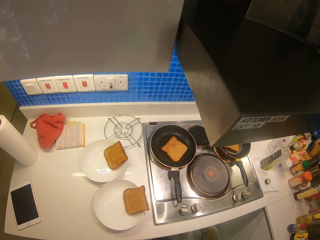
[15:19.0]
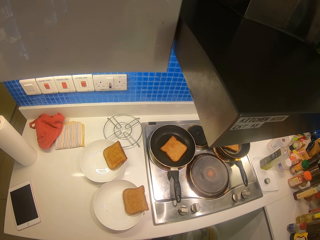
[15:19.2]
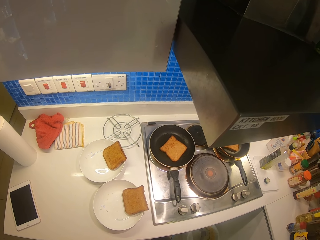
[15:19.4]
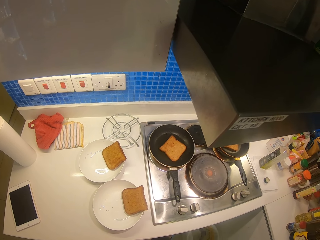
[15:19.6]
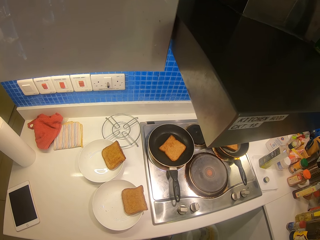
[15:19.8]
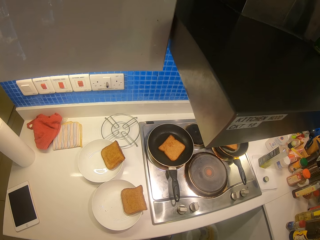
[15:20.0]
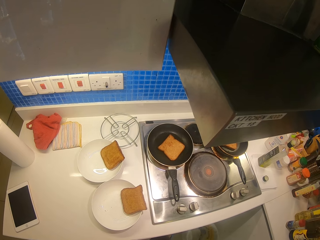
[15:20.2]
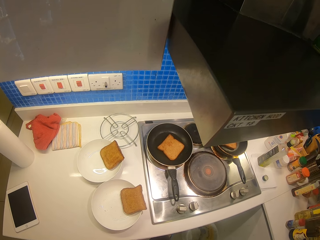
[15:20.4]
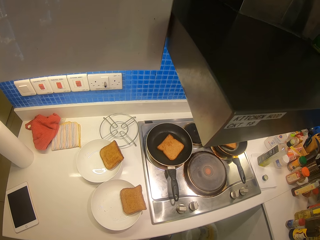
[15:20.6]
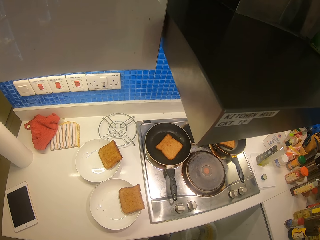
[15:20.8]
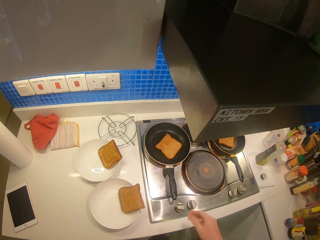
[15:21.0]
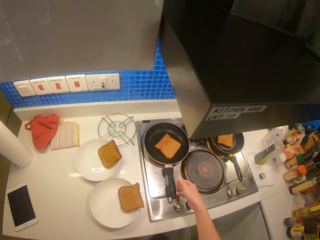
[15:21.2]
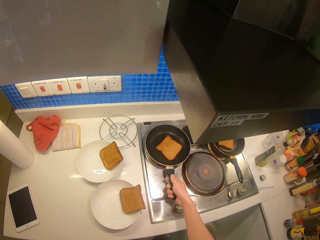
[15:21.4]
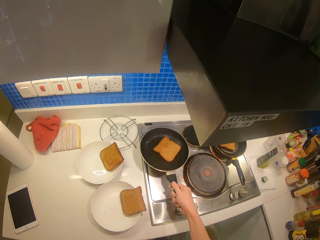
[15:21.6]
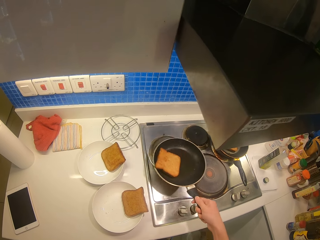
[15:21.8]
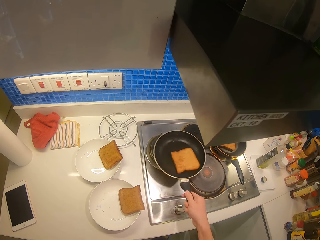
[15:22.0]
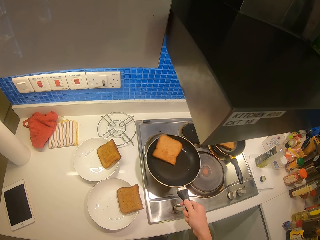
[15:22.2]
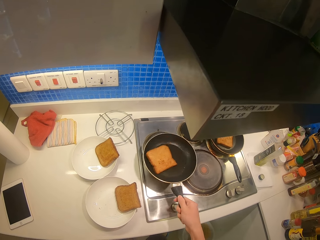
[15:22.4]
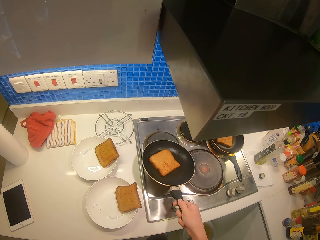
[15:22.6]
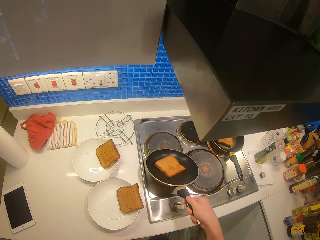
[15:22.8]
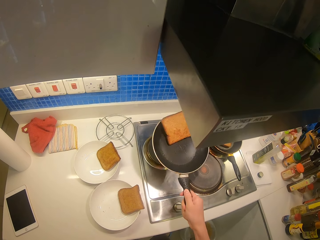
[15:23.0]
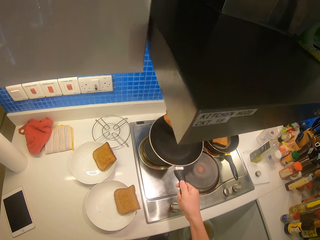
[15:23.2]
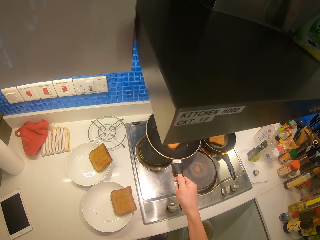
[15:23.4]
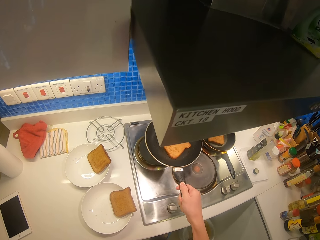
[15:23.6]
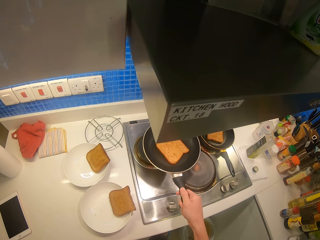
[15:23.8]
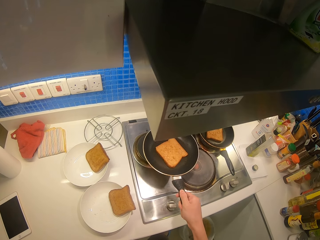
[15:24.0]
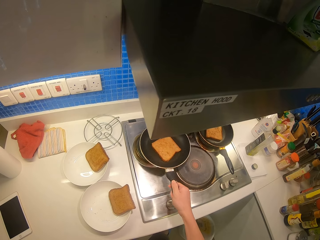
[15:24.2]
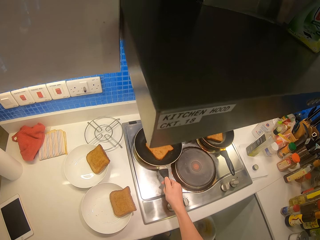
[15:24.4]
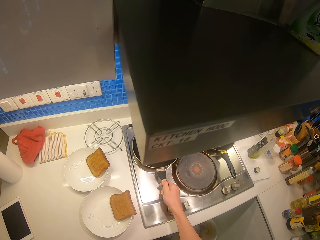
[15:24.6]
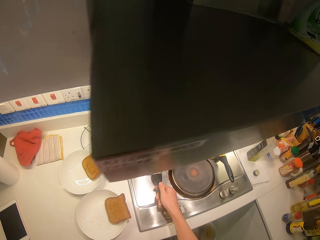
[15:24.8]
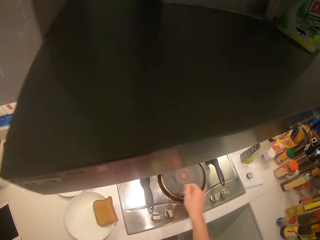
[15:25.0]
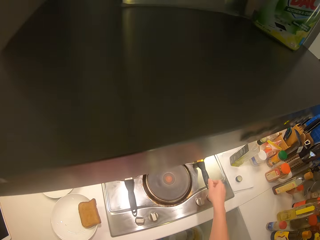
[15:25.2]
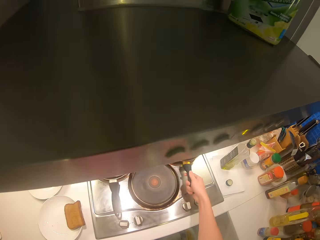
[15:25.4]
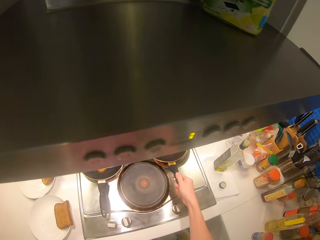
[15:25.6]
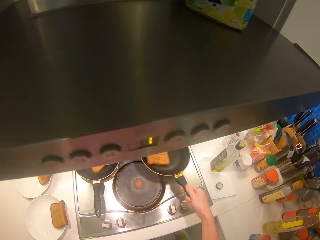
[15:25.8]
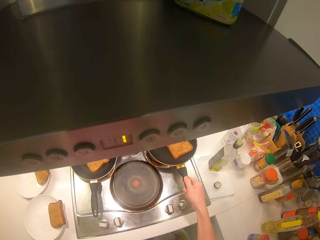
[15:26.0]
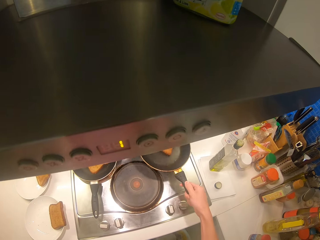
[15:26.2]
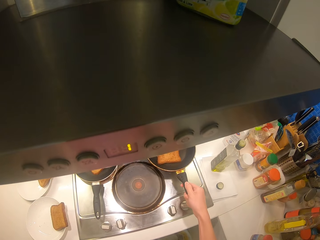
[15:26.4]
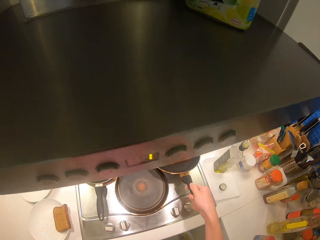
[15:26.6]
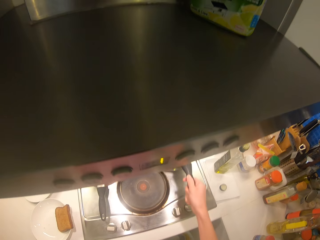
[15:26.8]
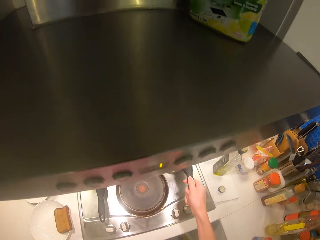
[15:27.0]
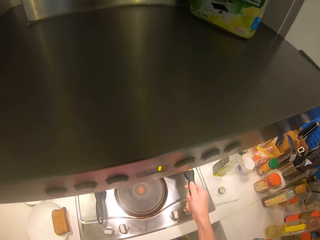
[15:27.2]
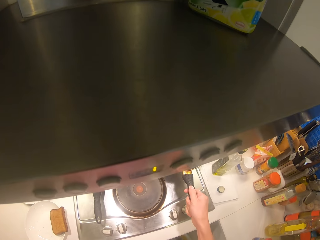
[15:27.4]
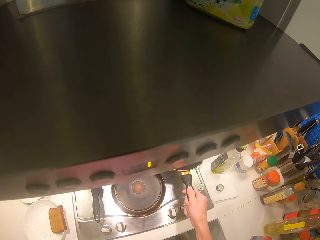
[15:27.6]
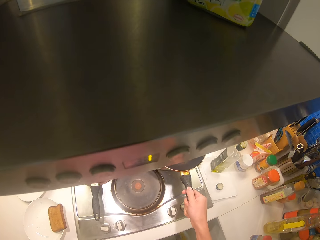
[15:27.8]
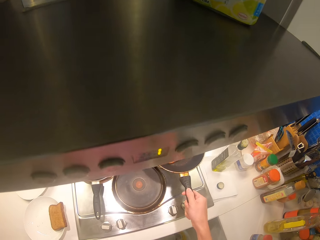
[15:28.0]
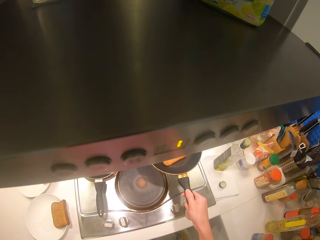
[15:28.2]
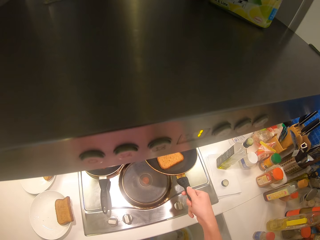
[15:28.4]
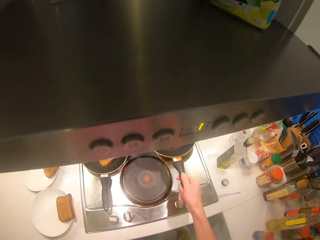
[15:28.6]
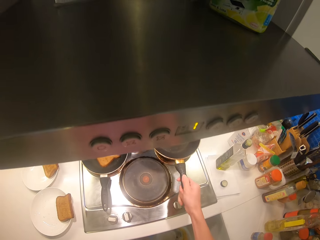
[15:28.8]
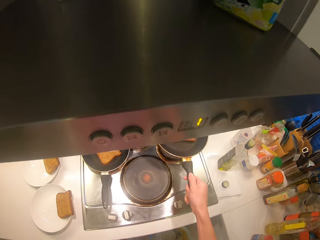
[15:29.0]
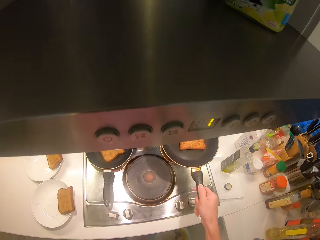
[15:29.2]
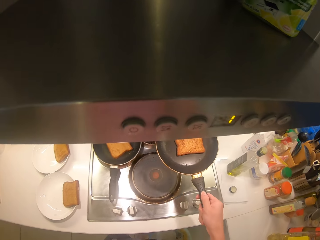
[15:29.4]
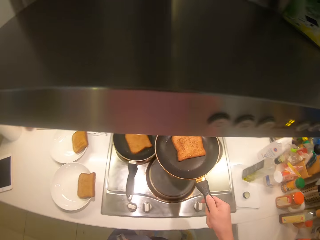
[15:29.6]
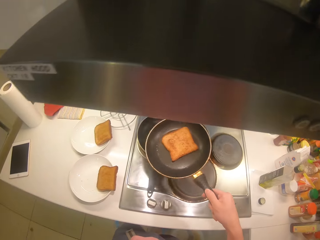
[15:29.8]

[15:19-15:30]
The camera wearer fries the bread in the first pan and holds the pan with the right hand. They shake the pan. They flip the slice of bread on the pan. They place the pan on the cooker. They fry the bread in the second pan. They shake the pan. They flip the slice of bread on the pan.

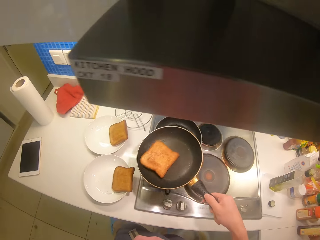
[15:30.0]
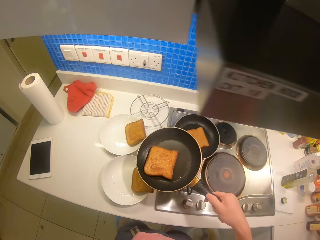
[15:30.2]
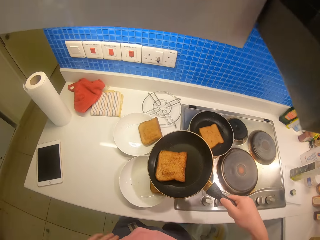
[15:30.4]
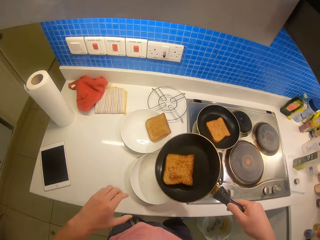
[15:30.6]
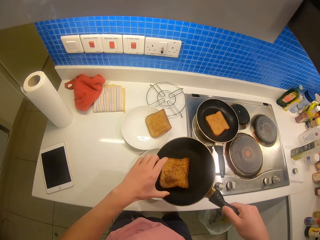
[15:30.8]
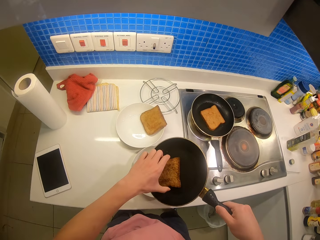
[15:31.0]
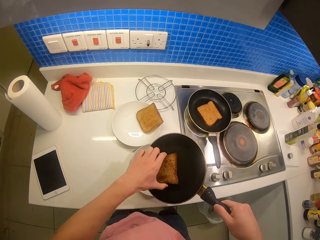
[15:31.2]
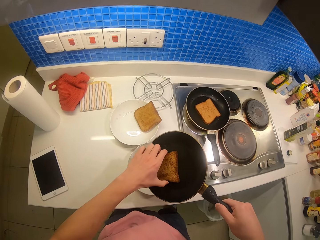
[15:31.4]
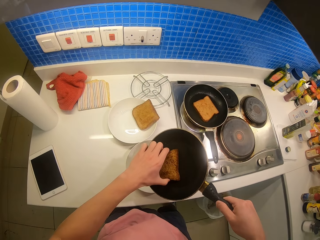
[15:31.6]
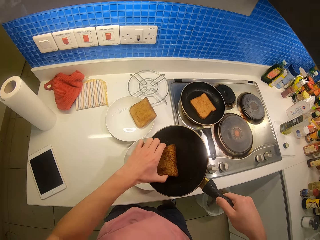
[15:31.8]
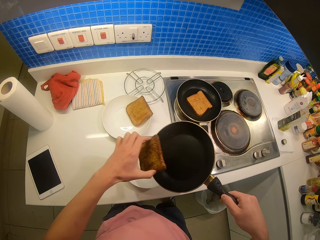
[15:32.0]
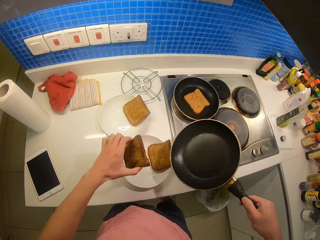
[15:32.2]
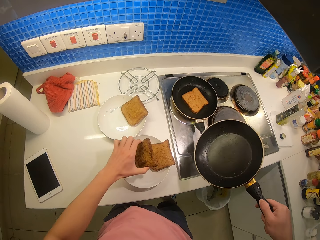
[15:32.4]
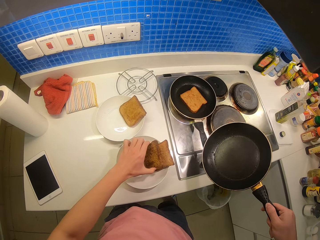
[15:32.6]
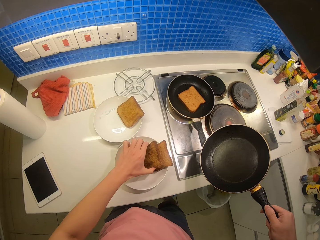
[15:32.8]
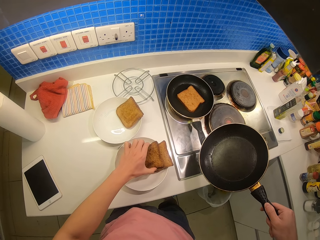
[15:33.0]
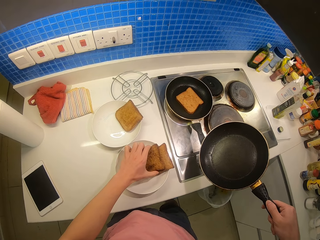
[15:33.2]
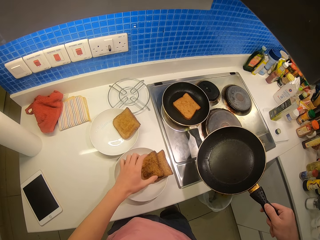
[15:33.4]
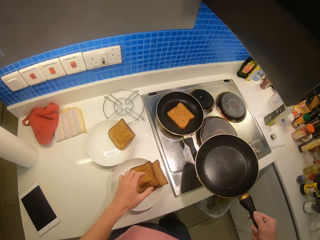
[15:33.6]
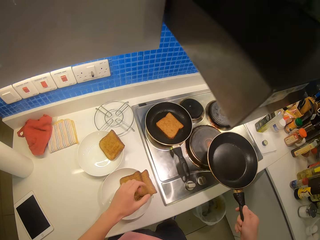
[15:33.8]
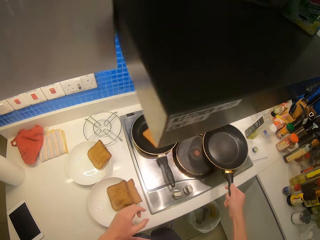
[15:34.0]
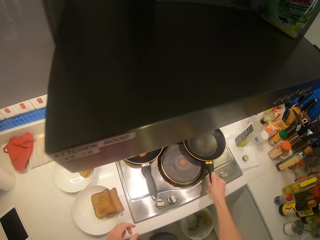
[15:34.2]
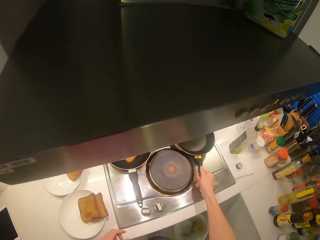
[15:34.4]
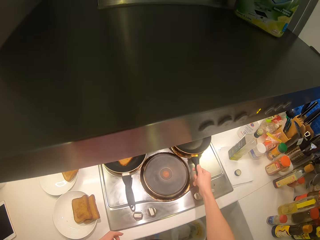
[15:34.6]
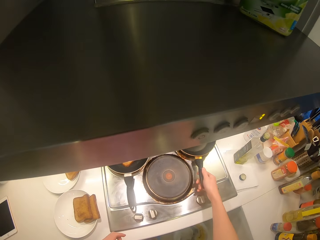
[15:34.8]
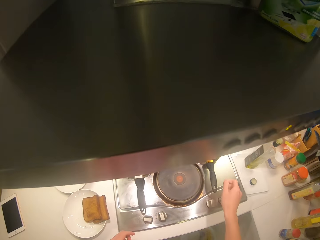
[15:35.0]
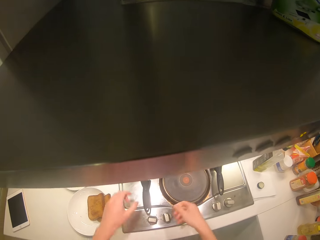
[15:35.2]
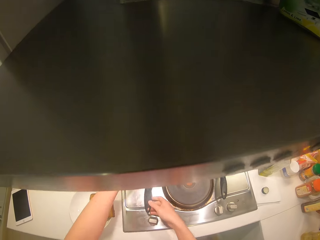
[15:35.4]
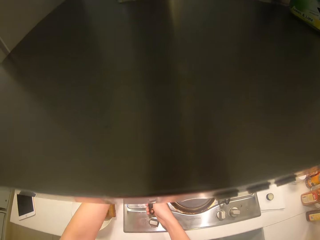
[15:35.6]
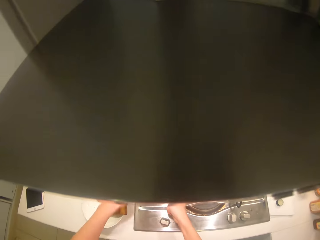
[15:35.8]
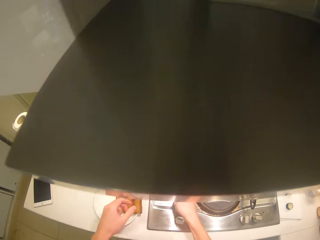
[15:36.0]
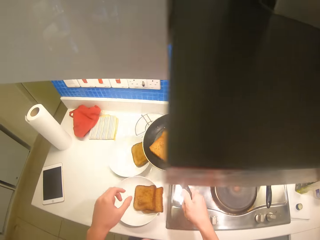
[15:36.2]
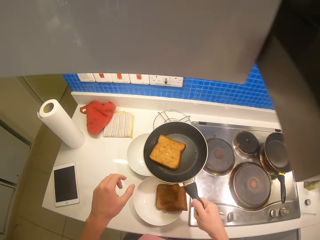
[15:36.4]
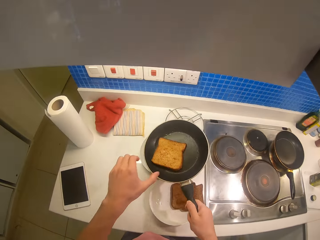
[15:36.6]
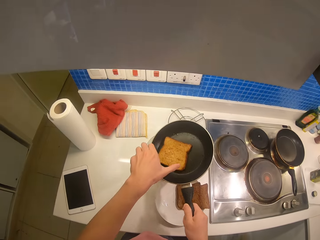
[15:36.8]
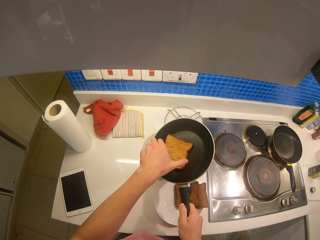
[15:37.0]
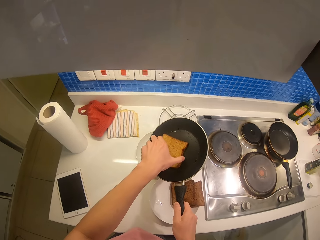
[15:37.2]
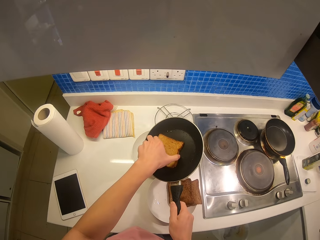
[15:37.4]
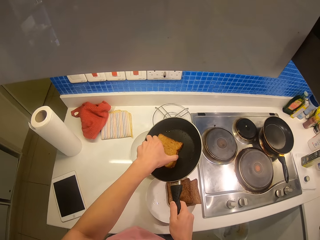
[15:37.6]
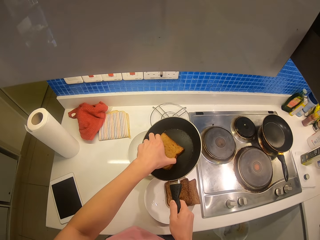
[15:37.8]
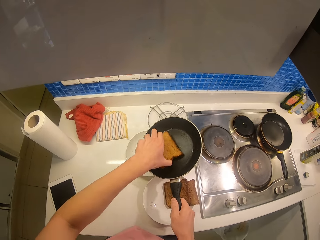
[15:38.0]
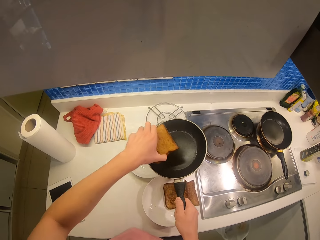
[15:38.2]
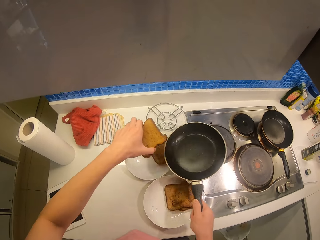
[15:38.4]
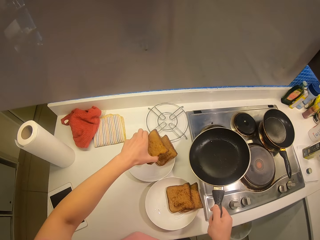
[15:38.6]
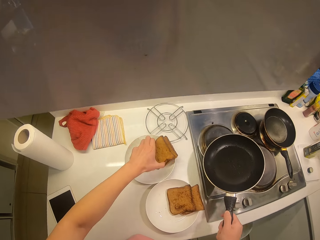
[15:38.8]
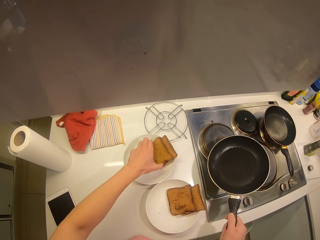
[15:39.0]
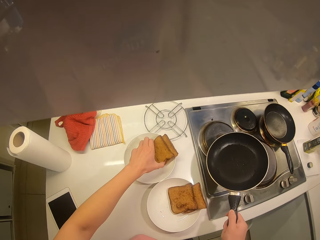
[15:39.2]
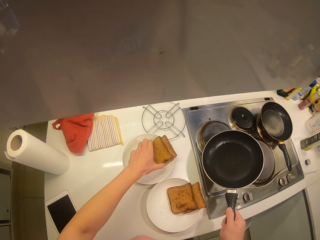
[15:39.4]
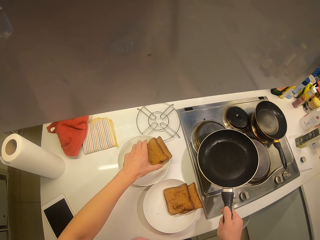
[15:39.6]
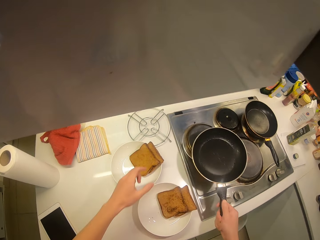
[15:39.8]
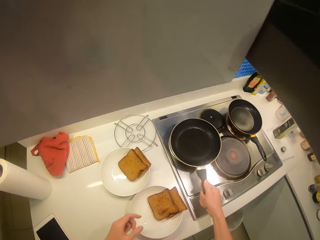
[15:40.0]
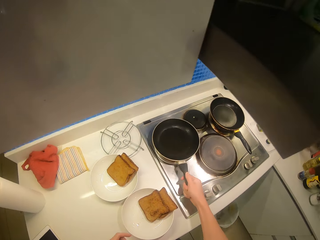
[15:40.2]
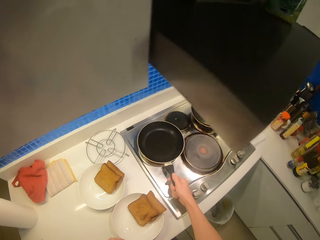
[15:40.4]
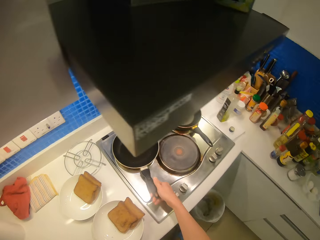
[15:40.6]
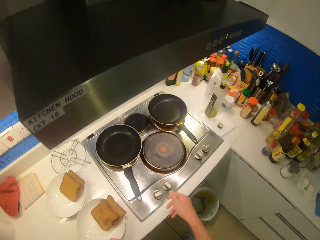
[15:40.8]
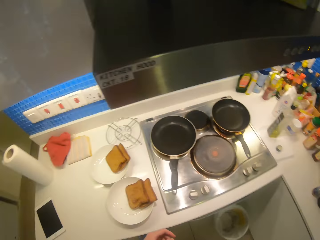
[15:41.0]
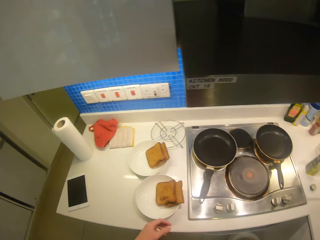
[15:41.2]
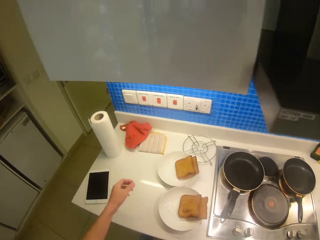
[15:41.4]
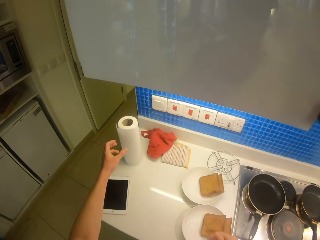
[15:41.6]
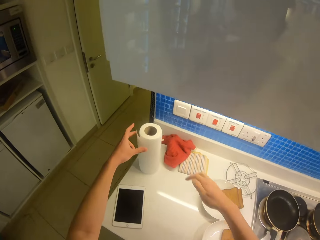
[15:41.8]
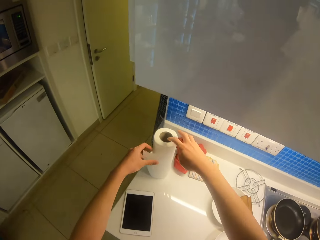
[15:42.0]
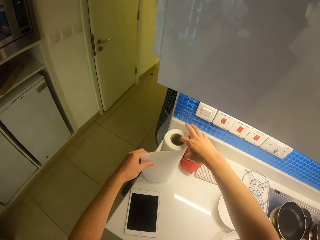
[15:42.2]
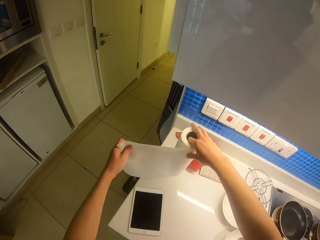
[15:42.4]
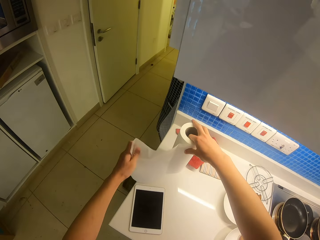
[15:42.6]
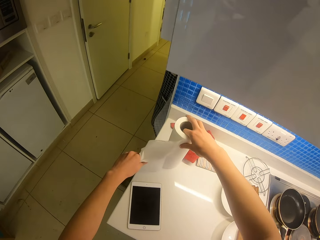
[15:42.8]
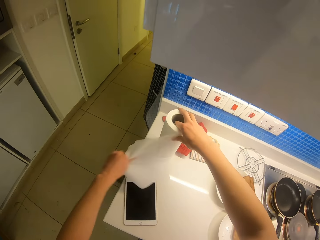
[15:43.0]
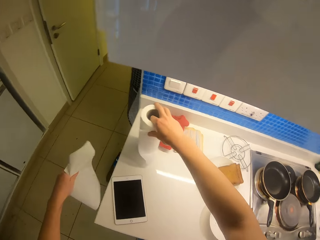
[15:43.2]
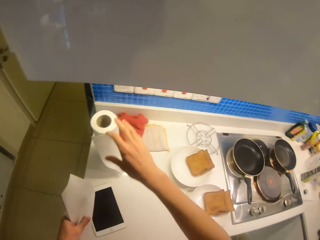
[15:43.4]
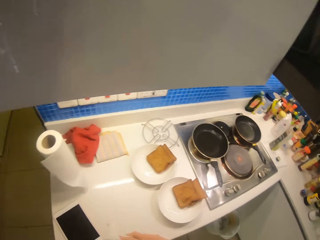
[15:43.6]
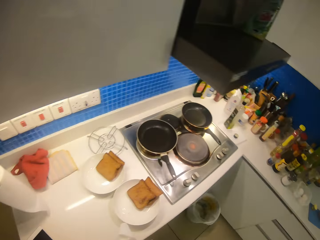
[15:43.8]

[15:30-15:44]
The camera wearer picks the bread from the pan and removes the pan from the cooker. They serve the slice of bread on a plate. They put the pan on the cooker. They pick the bread from the pan and remove the pan from the cooker. They serve the slice of bread on the plate. They put the pan on the cooker. They pick a serviette. They cut off a piece of the kitchen tissue.
